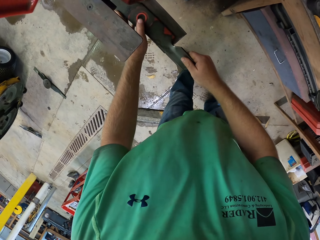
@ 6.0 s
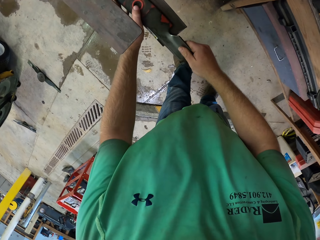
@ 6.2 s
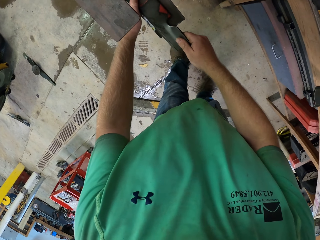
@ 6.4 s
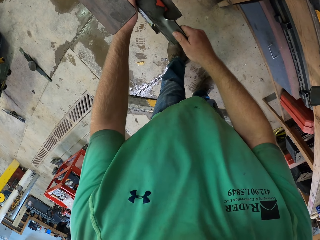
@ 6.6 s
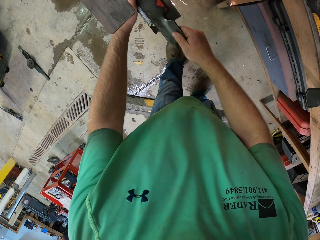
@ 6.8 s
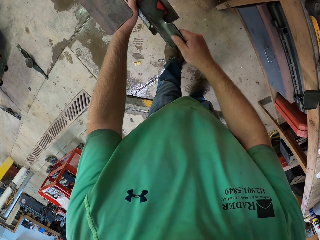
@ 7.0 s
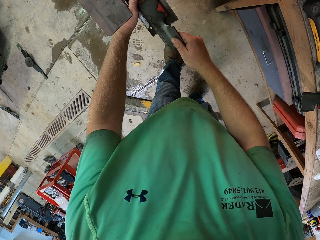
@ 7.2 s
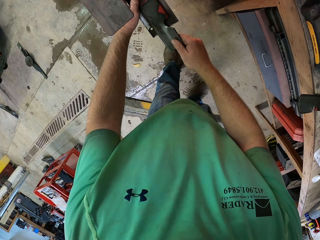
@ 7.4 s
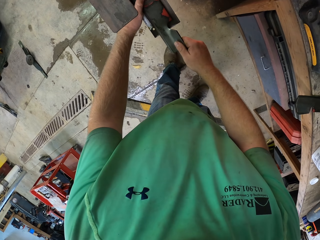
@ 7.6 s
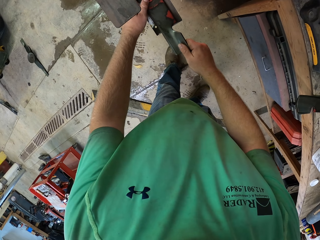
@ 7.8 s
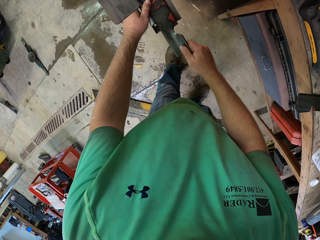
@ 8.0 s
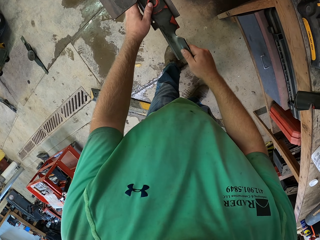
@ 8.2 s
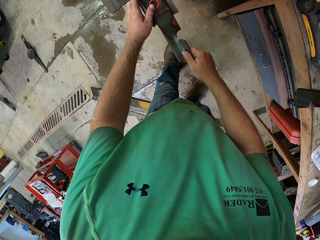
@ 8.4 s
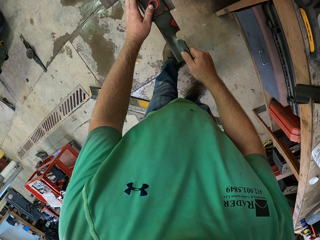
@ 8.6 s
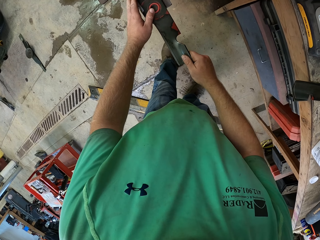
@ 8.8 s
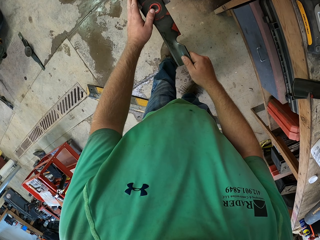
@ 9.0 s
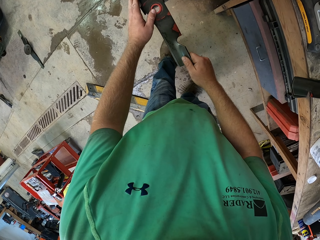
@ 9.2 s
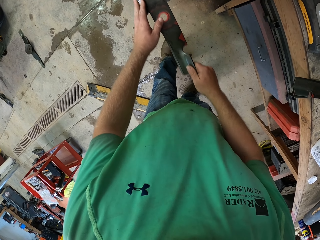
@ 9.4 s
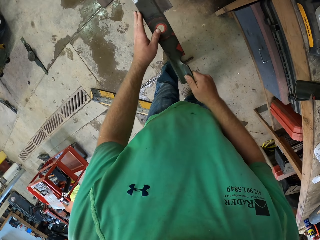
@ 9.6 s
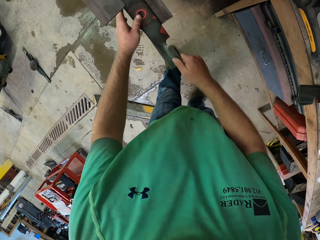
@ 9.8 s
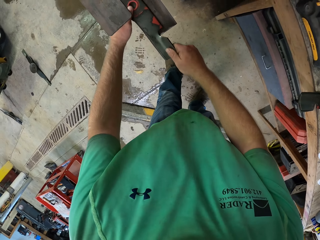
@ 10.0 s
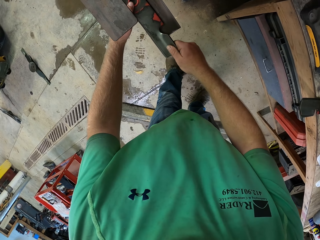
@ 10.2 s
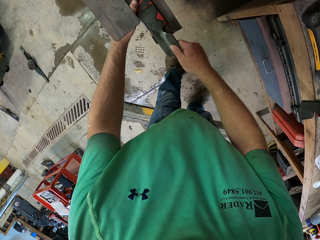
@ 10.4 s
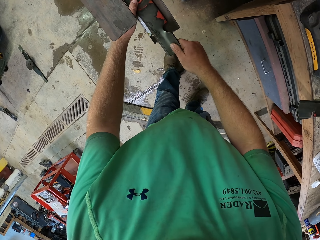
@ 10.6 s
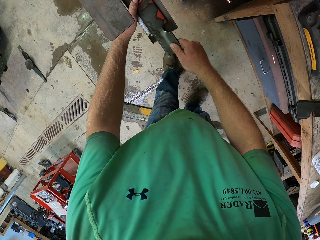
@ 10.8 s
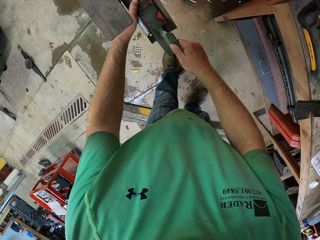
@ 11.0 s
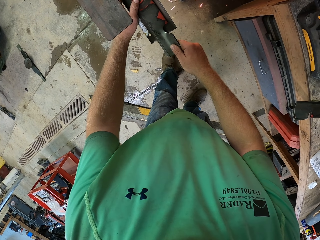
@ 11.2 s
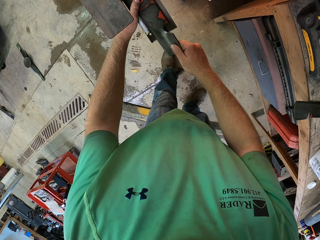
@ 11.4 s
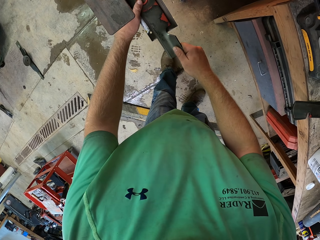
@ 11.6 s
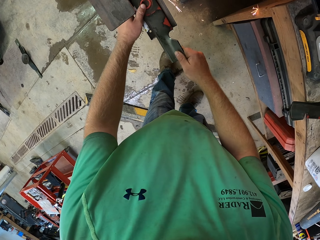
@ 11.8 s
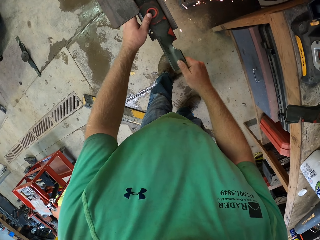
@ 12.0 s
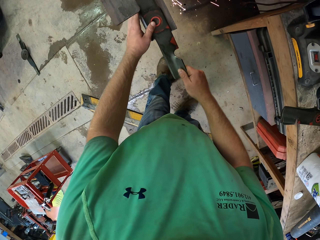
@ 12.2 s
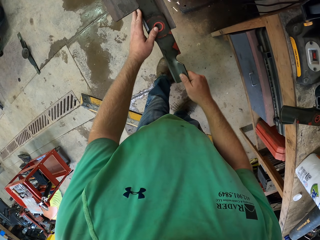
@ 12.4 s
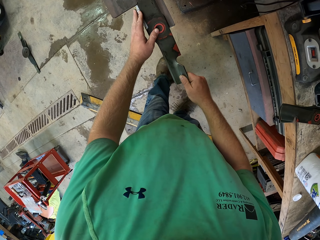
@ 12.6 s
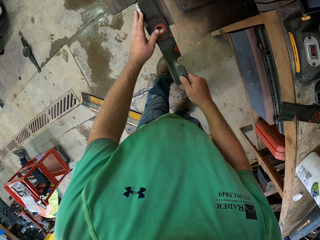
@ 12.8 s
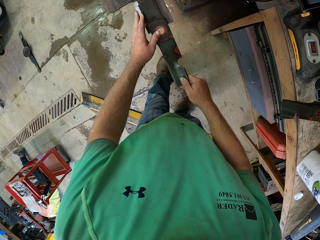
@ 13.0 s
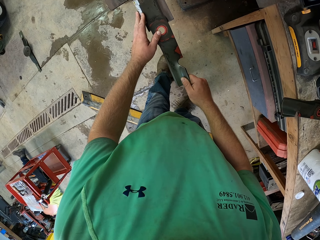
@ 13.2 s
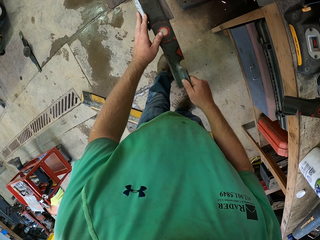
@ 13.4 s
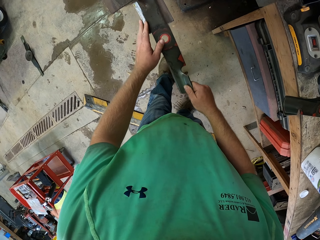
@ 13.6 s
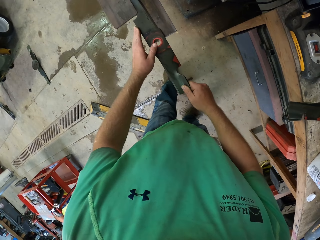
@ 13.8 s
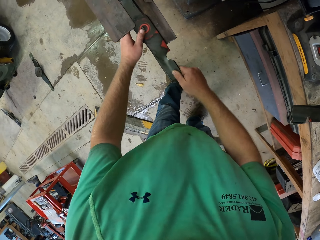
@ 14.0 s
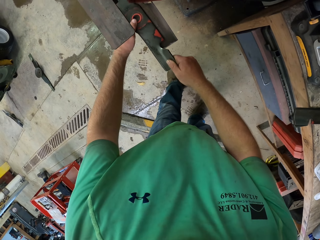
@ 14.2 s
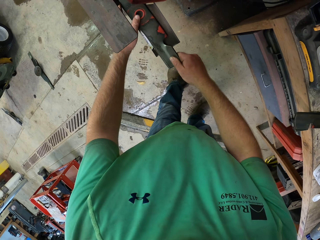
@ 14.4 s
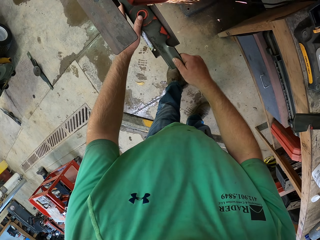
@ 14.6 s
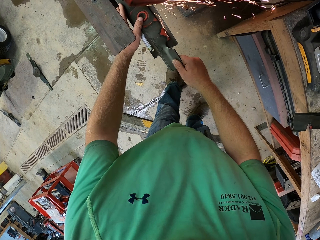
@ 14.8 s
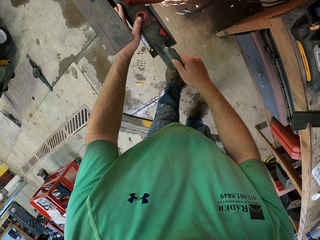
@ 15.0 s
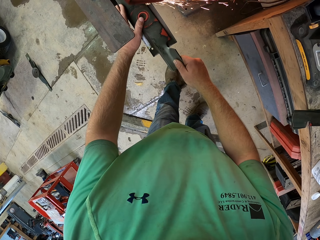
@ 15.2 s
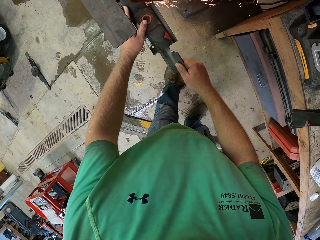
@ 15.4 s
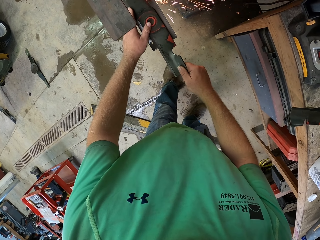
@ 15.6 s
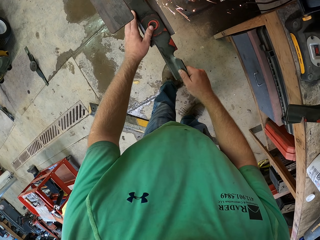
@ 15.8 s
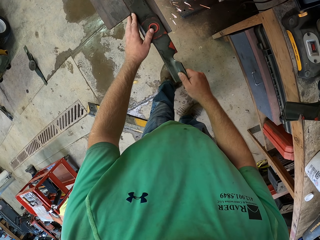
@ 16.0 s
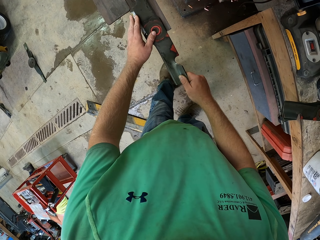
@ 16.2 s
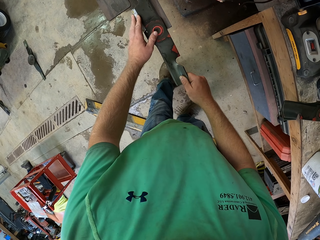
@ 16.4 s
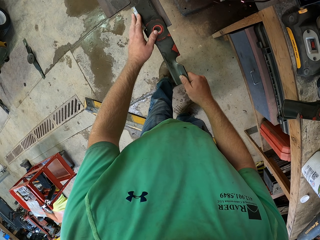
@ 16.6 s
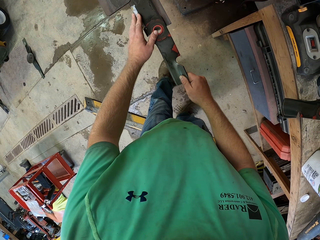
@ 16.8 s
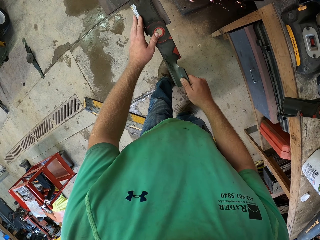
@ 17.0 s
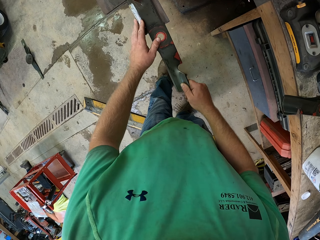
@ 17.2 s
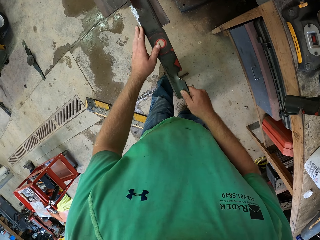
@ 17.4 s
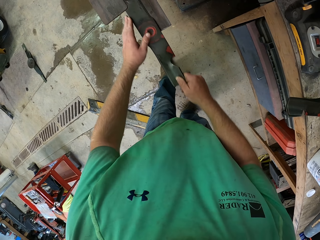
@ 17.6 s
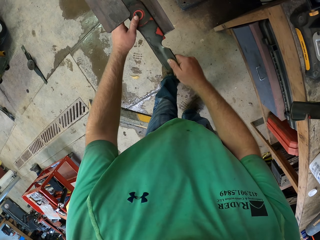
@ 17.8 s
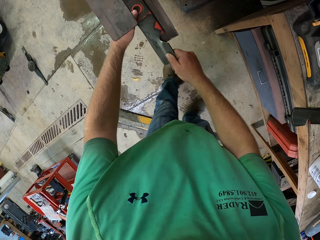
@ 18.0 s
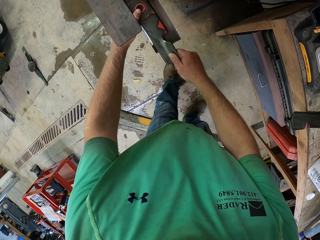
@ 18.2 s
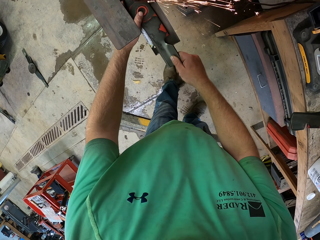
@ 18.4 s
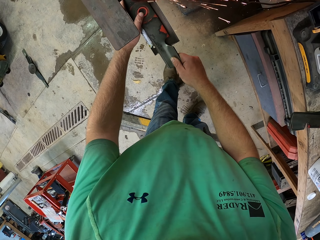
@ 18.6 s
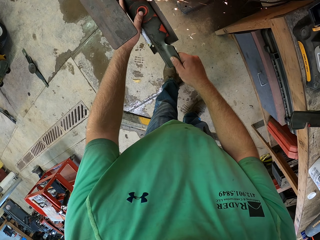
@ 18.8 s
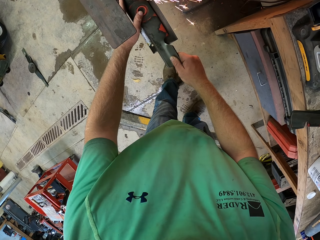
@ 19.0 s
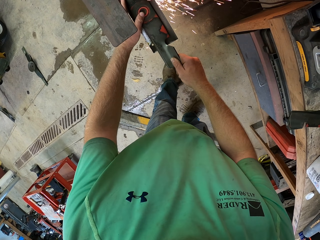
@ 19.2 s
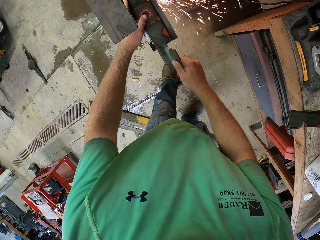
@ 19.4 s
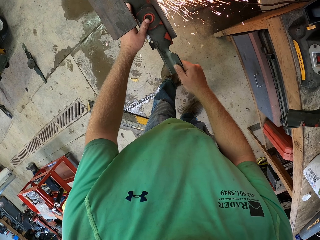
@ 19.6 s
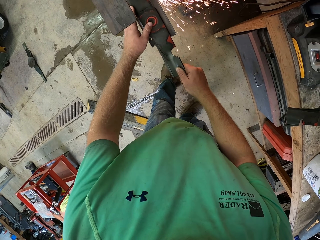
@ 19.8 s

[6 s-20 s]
The camera wearer places something on the machine. He sharpens the blade with the machine in his hands. He shapes something with the machine. He places something on the machine again. He shapes something again. He places something in the machine. He sharpens something with the machine. He places something in the machine.

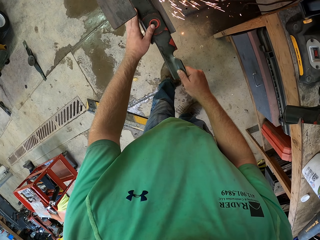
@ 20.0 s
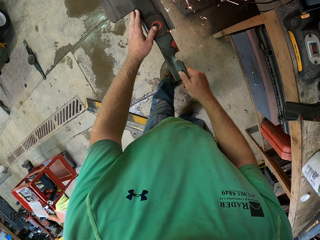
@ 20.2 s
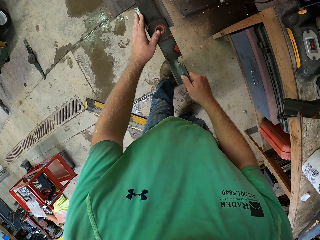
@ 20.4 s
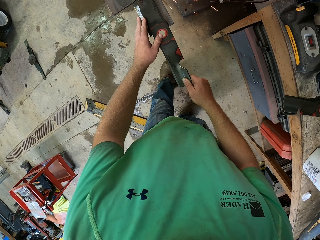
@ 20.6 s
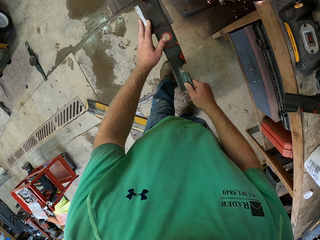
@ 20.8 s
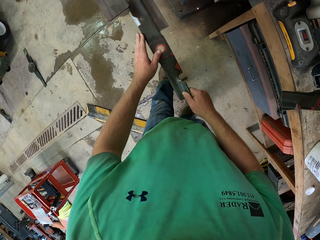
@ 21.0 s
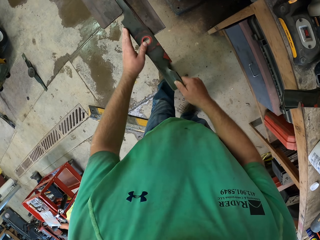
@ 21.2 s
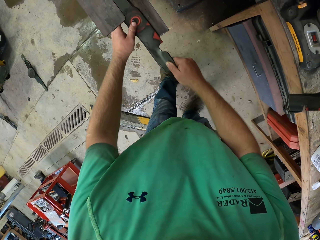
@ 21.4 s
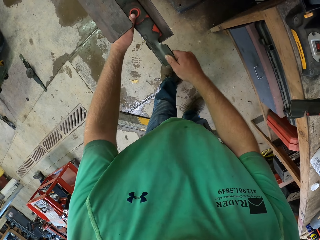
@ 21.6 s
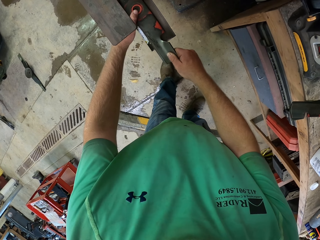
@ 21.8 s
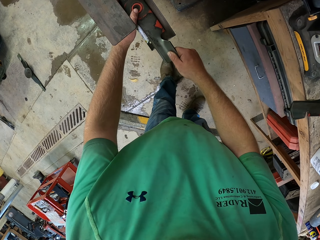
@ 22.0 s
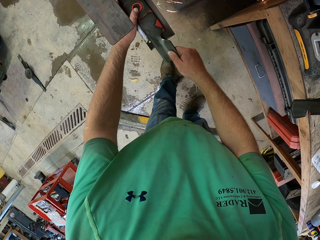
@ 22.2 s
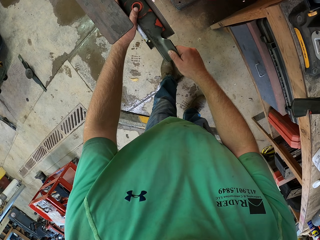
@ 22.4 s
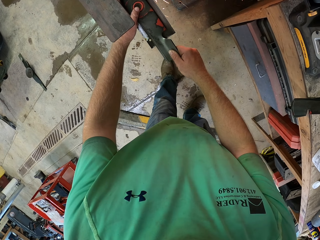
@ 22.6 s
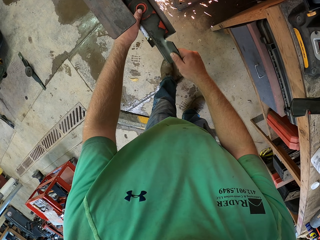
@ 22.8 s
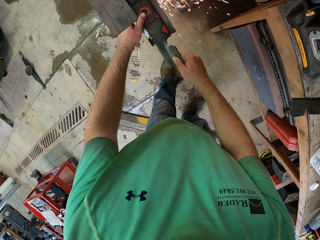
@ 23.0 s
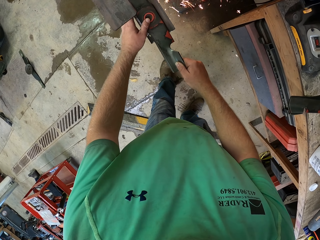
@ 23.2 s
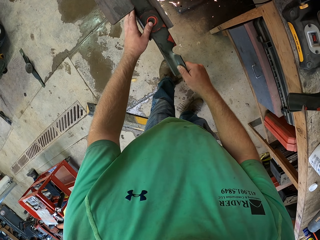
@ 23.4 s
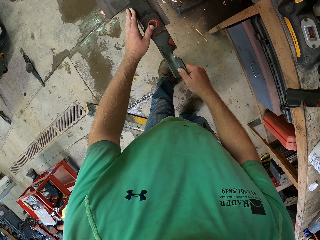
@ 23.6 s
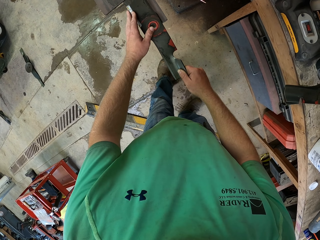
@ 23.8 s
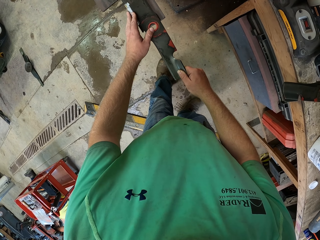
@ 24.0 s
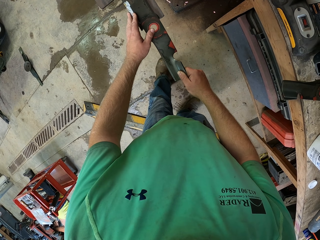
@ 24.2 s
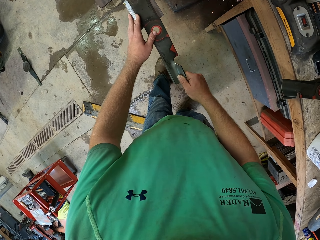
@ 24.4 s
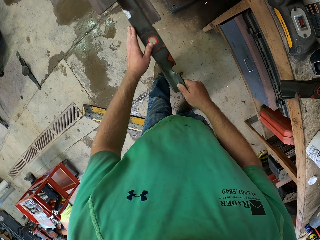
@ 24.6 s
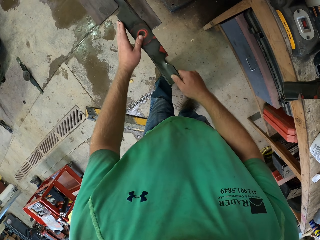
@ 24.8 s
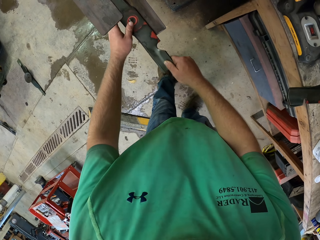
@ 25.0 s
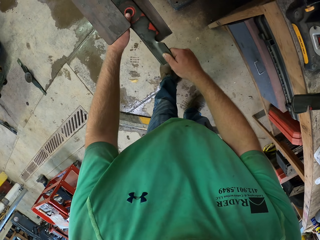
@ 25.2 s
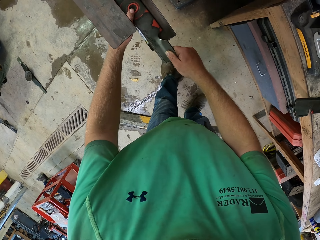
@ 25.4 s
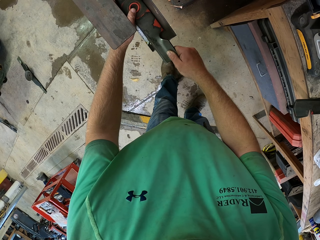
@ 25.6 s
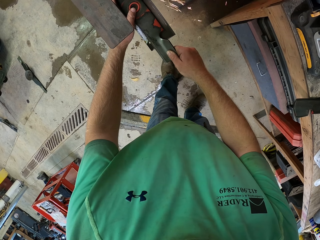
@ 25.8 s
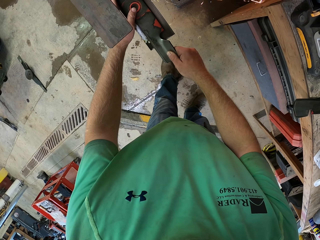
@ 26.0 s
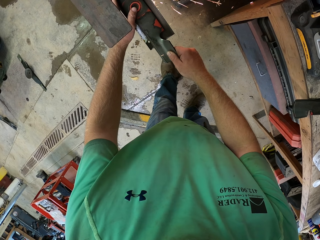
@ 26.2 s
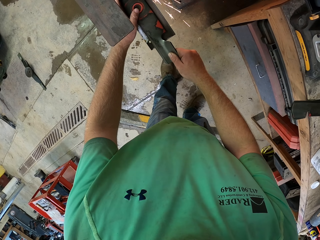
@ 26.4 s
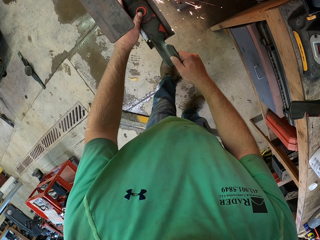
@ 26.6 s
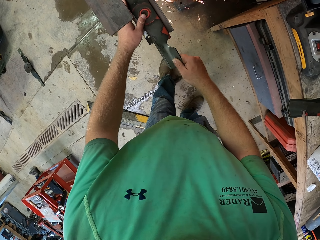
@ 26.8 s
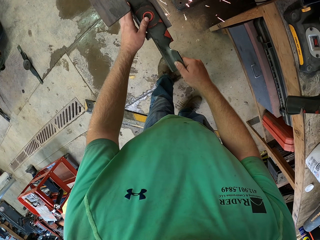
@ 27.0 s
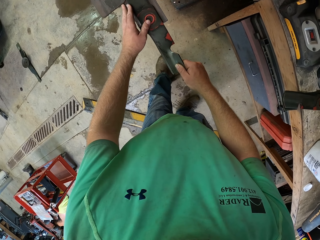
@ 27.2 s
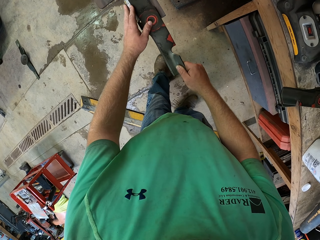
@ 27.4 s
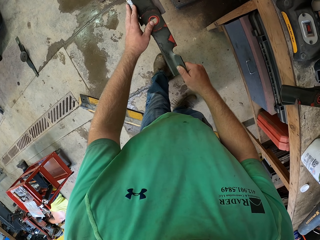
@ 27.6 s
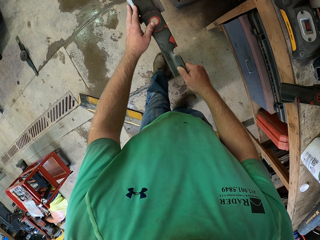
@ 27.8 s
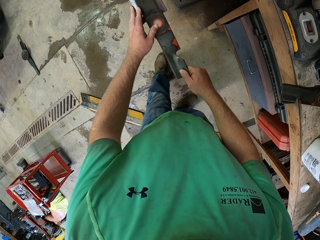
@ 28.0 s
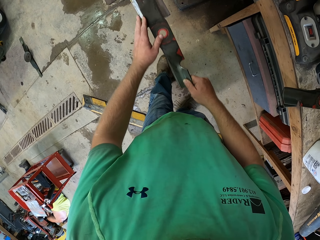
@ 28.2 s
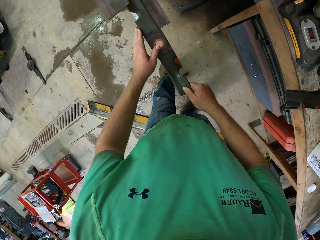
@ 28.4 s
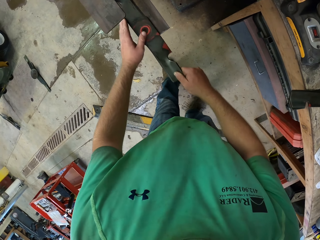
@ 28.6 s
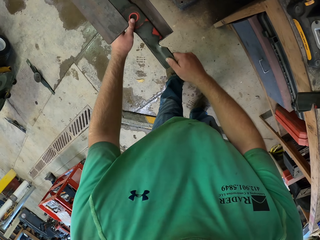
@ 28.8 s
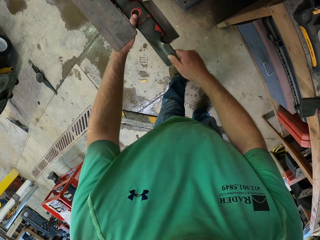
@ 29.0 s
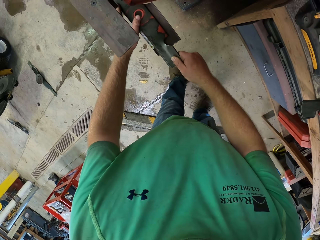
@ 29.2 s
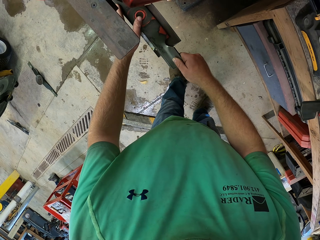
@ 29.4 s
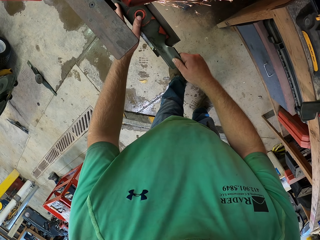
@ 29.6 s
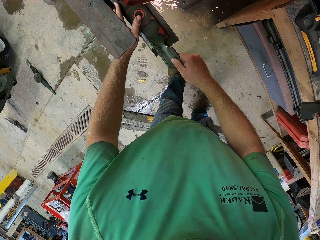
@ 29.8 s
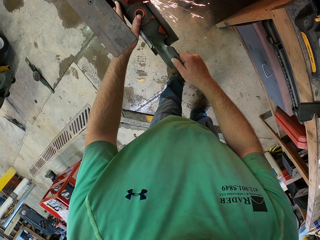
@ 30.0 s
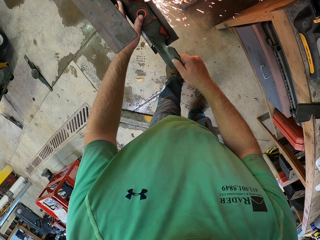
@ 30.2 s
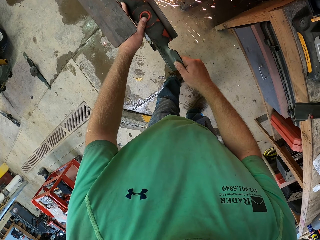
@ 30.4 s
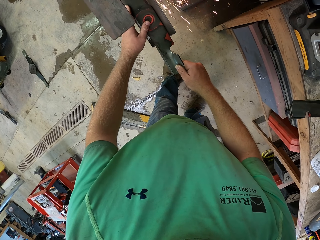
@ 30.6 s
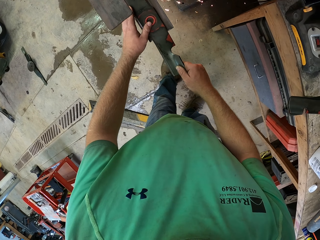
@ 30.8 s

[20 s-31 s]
The camera wearer sharpens something with the machine. They place something in the machine. They sharpen something with the machine. They place something in the machine. They sharpen something with the machine. They place something in the machine. They sharpen something with the machine.
